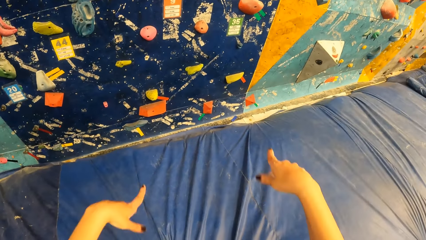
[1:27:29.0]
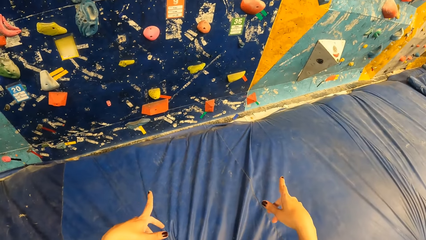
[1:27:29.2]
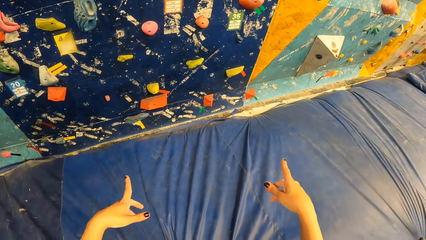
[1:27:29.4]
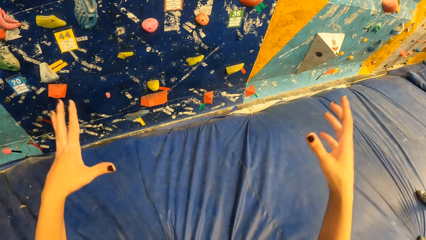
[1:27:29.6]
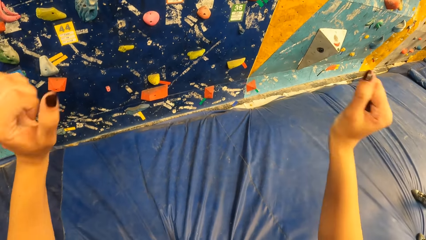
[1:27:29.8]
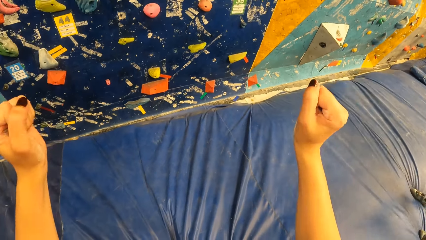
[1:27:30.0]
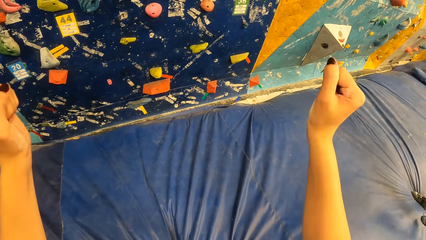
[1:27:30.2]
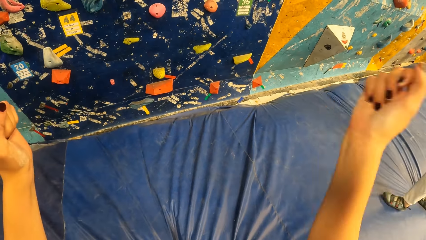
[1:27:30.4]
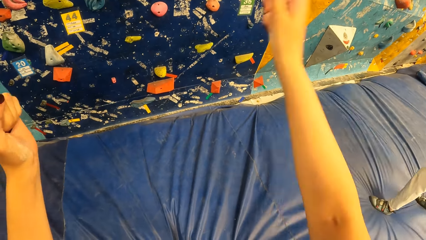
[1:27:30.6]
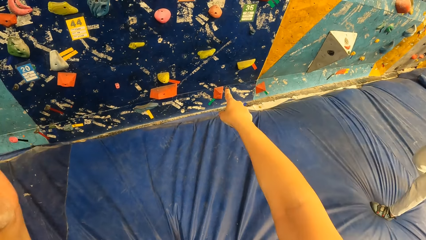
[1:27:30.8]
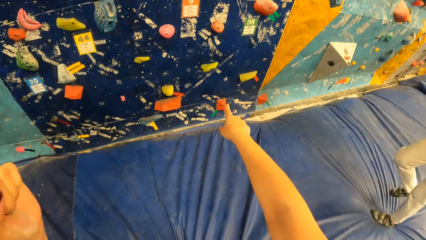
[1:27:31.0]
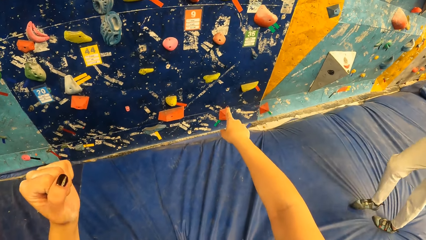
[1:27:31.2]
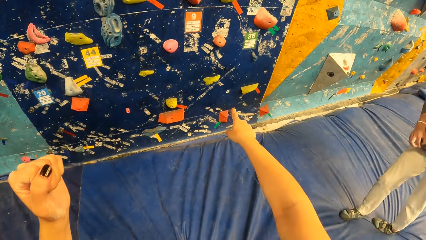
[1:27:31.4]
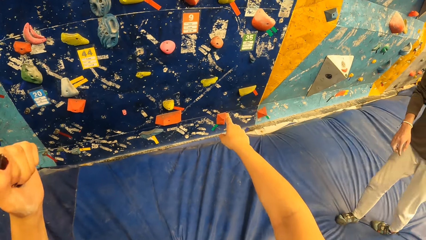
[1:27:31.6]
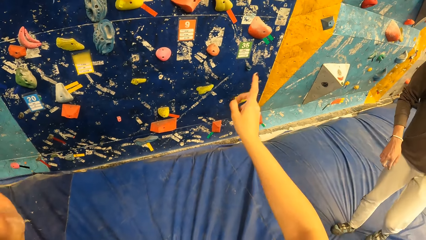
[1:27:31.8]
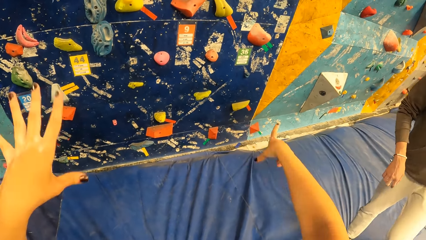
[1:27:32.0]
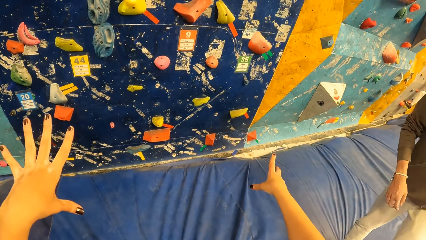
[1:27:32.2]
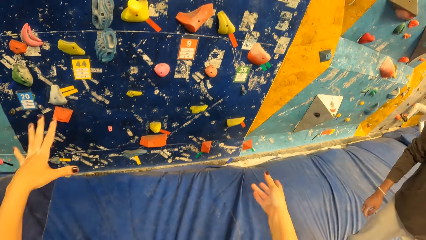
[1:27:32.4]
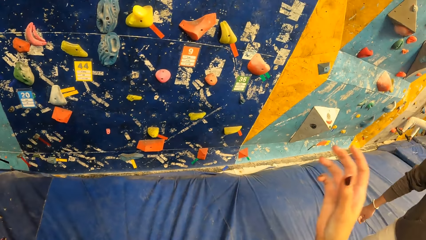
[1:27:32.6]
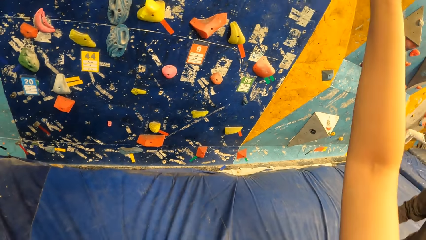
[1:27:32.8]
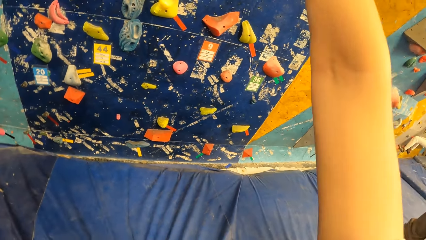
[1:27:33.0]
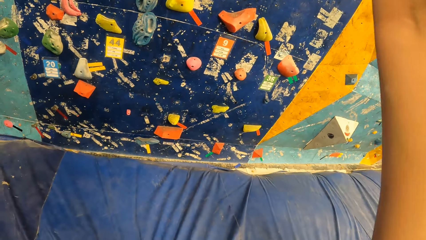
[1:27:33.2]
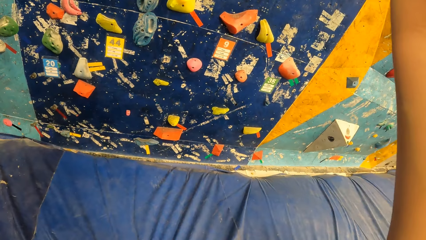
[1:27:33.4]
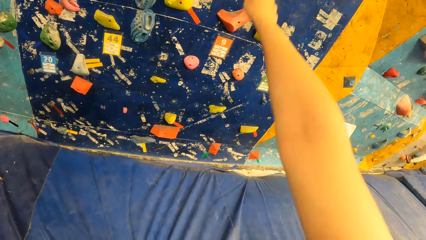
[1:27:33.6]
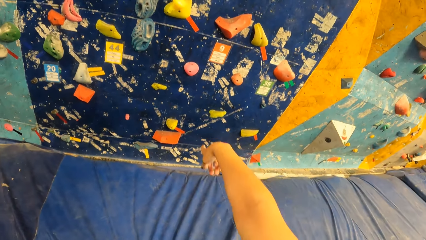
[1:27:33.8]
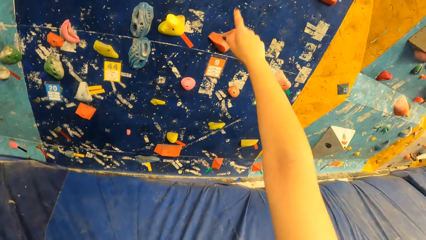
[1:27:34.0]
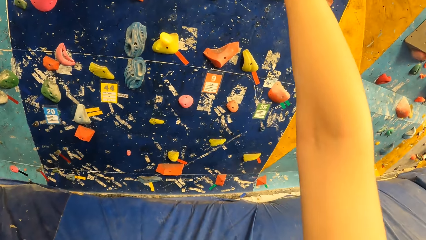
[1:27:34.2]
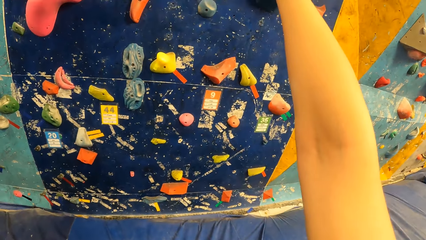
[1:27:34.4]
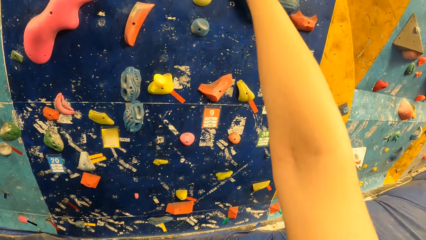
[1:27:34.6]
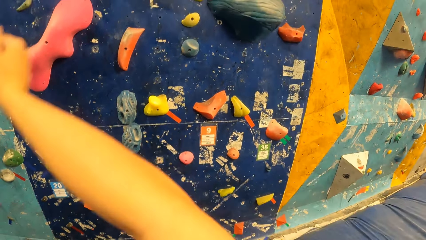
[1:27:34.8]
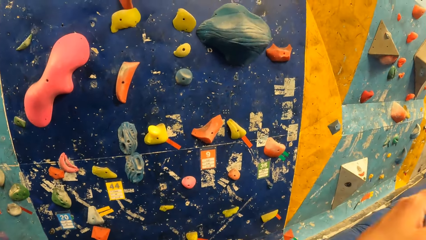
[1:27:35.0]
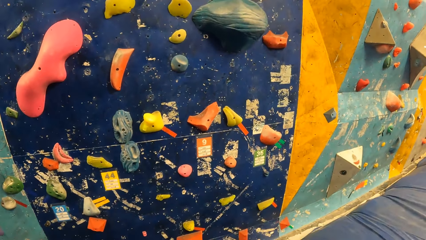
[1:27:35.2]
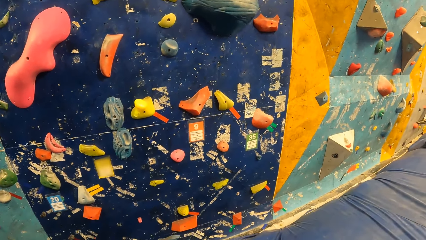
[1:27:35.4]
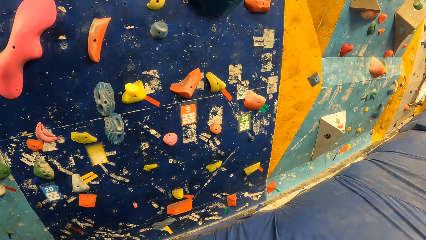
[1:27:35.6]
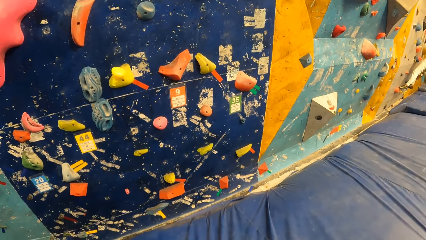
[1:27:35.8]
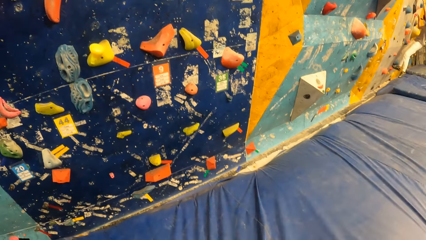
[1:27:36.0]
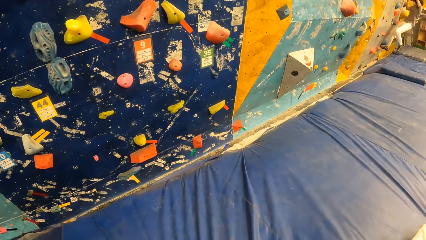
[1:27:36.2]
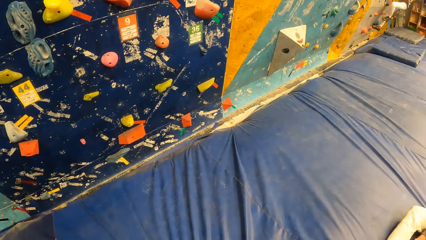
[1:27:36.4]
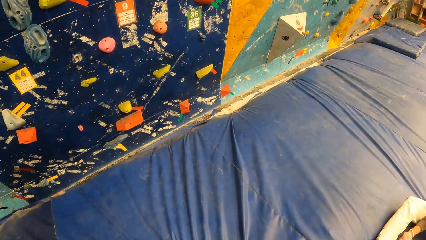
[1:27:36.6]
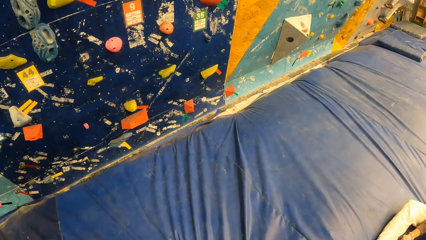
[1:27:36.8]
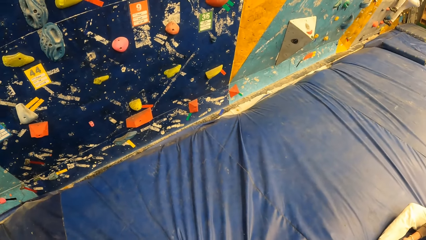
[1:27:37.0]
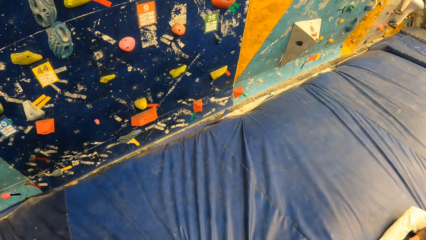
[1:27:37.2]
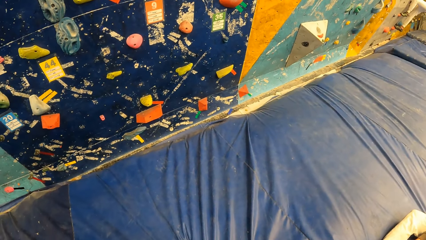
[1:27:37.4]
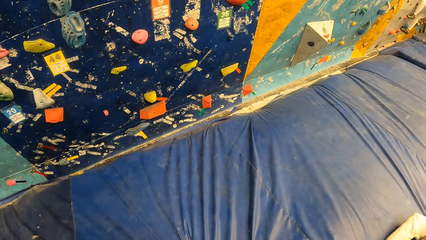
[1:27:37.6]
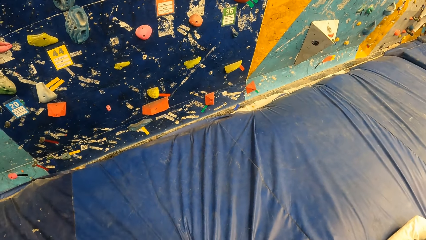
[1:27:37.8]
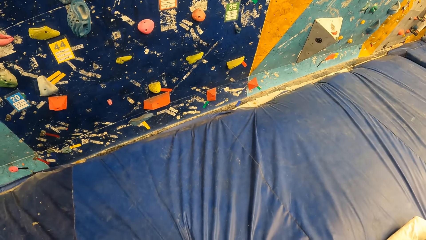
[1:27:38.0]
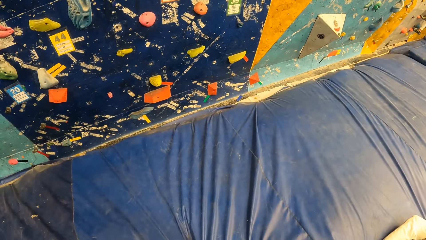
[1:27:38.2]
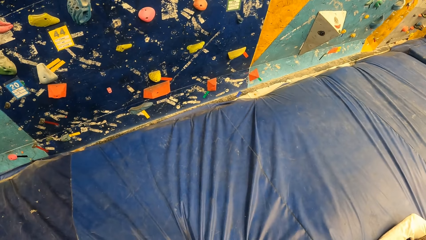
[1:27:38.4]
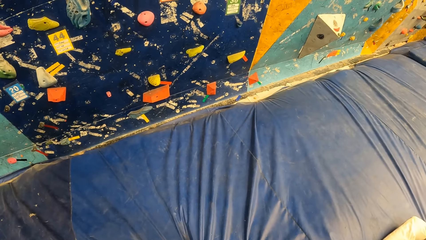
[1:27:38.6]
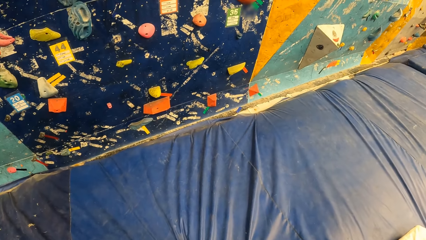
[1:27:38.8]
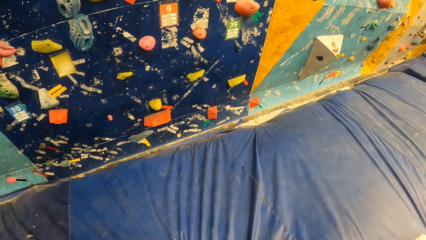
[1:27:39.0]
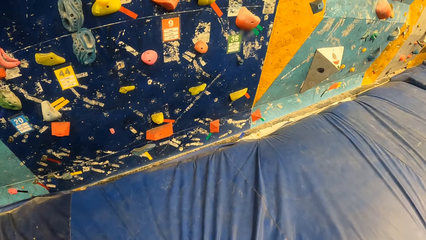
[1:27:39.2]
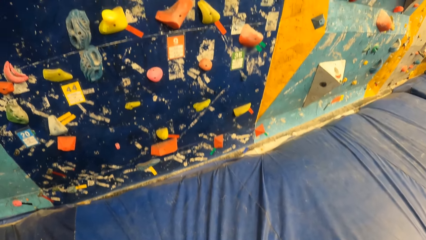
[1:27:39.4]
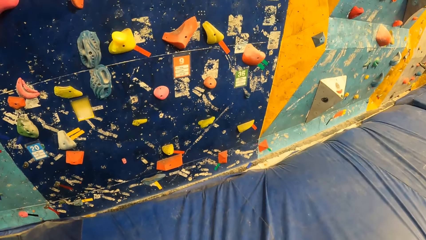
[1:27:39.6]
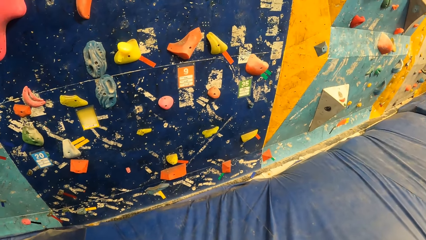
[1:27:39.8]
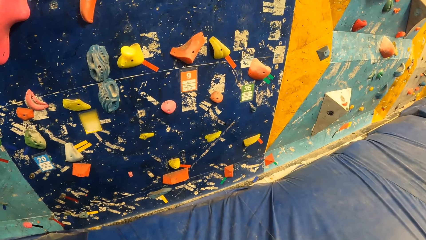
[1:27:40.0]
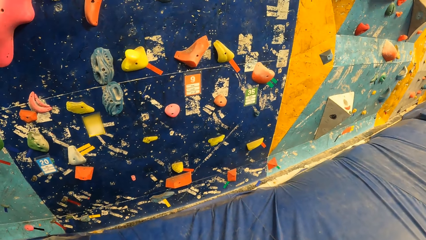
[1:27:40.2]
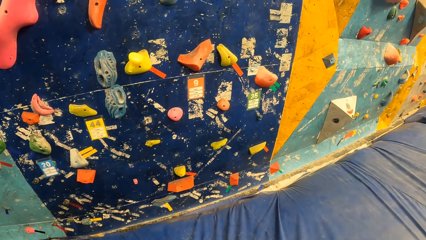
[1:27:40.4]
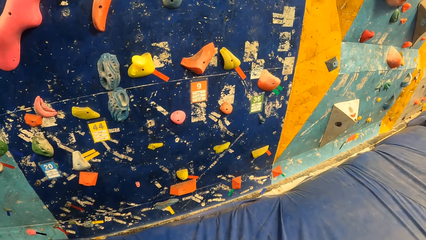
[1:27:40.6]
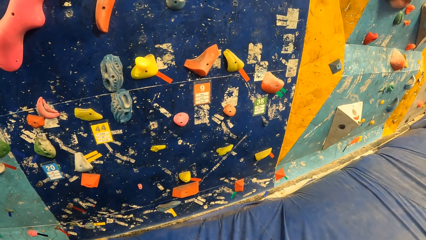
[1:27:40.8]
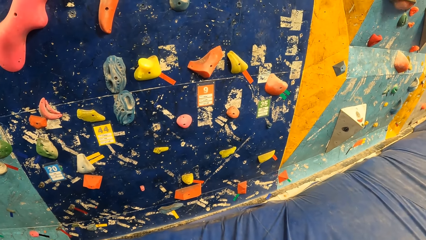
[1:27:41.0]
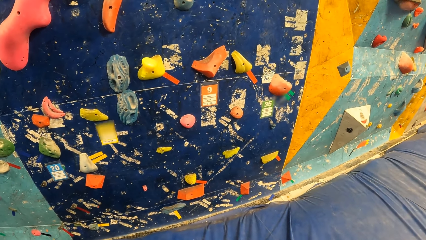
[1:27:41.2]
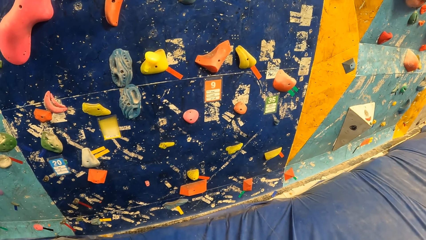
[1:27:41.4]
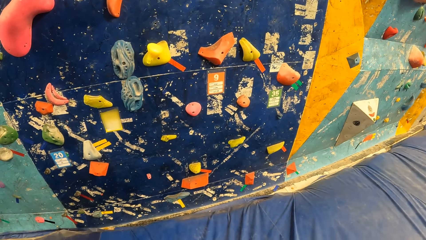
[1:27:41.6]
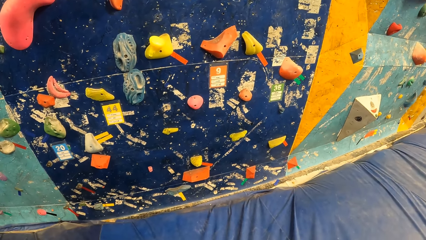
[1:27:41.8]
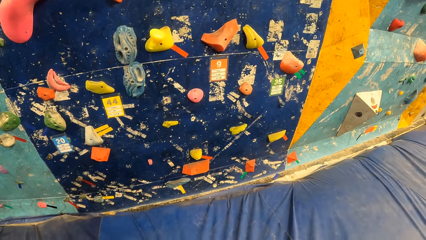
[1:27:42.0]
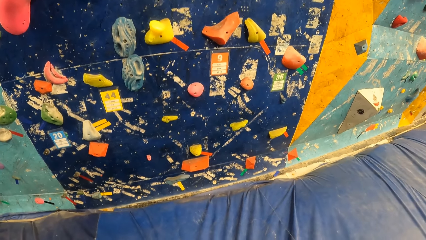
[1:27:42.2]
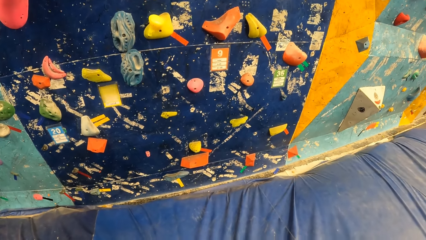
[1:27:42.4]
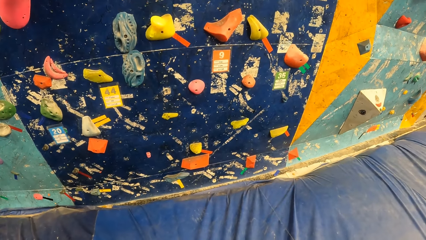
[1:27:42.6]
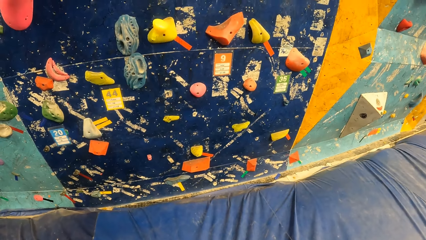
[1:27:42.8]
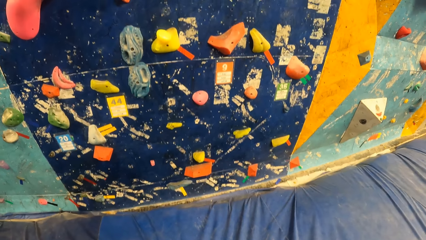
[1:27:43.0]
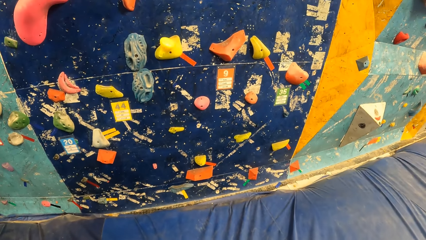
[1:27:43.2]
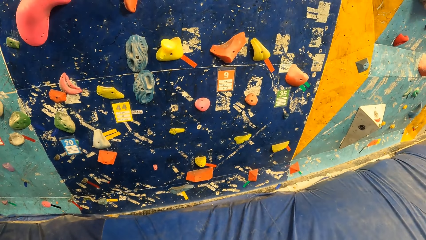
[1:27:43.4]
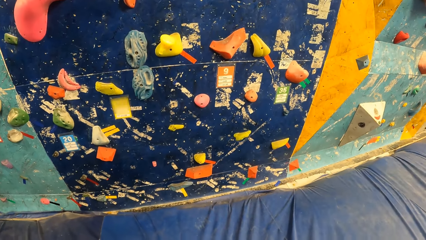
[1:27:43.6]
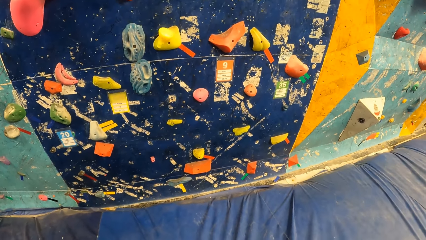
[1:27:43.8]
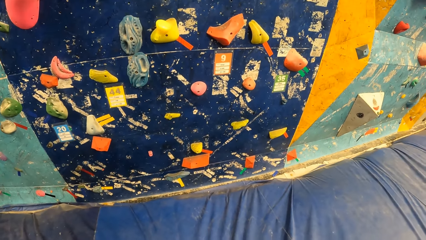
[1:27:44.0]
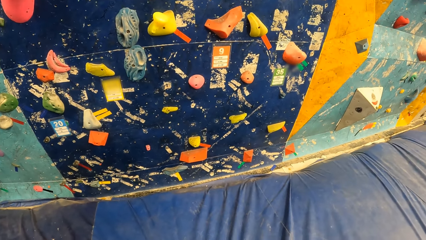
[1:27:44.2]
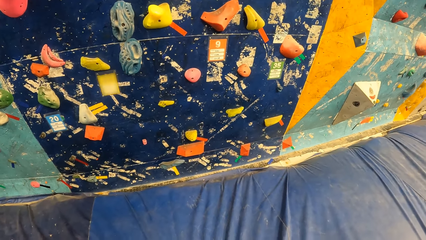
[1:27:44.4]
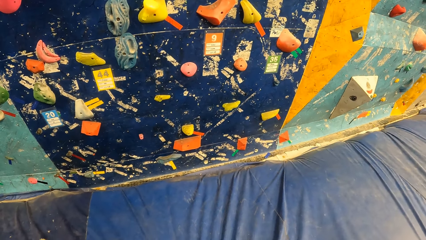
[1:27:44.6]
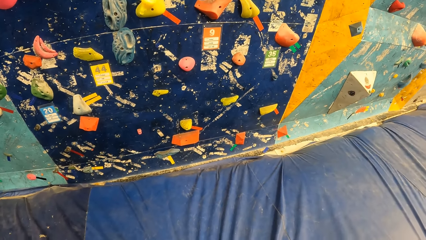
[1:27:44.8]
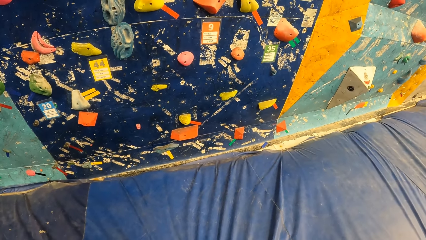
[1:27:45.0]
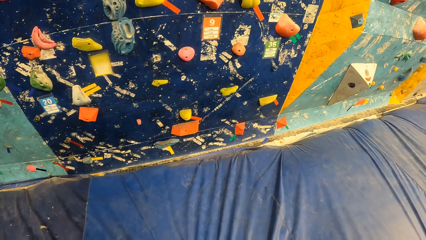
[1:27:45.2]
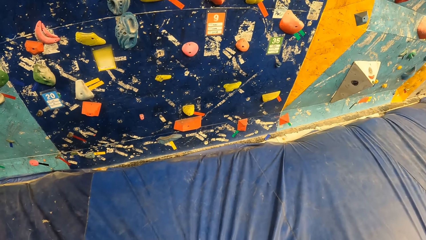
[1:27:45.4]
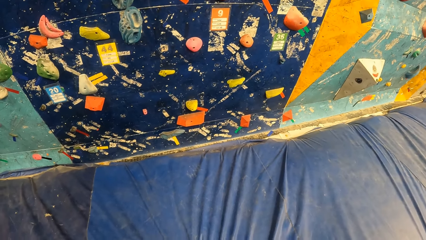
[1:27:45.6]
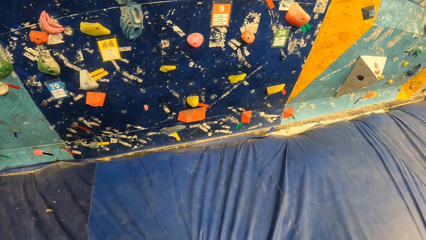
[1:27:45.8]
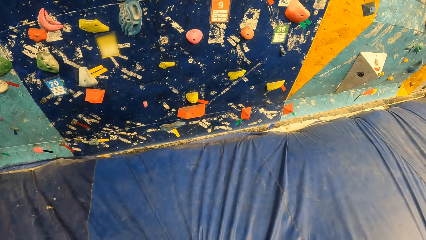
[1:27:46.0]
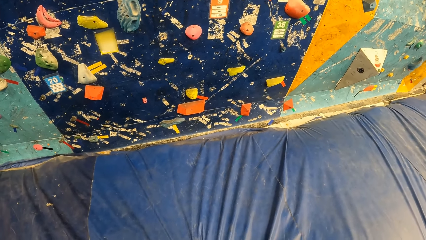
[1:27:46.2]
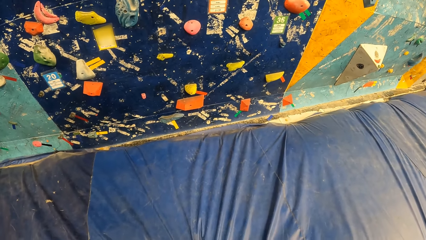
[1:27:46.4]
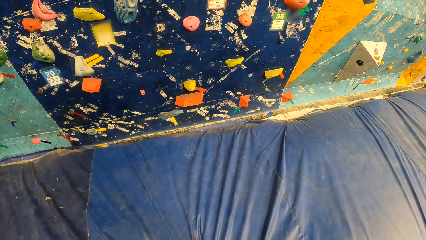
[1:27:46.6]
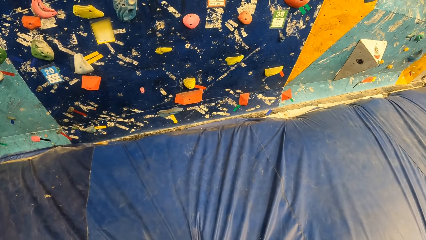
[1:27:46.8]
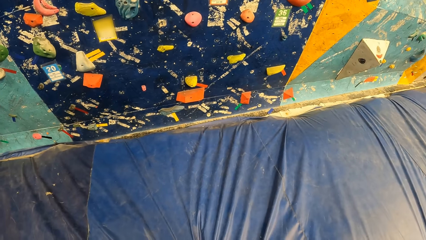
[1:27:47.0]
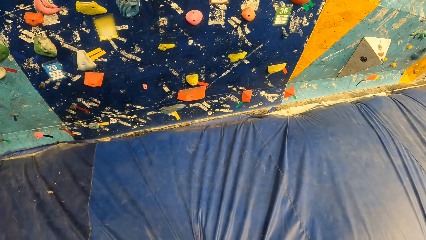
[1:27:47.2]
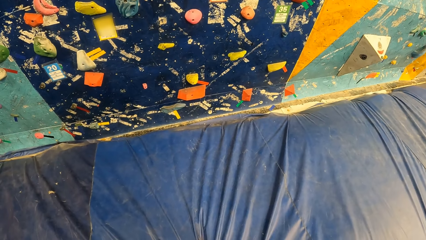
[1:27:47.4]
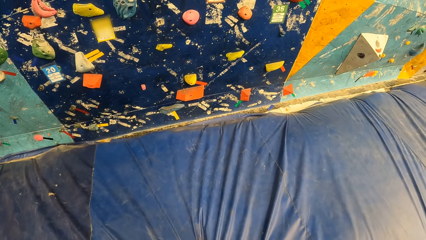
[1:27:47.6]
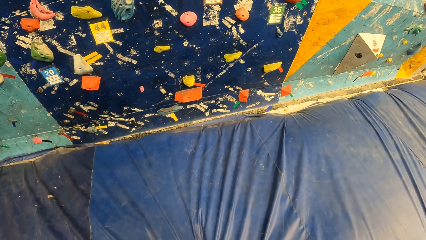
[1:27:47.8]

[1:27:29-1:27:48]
The camera wearer interacts with a man. She moves her hands. She points at the indoor rock climbing. She looks at the indoor rock climbing.
